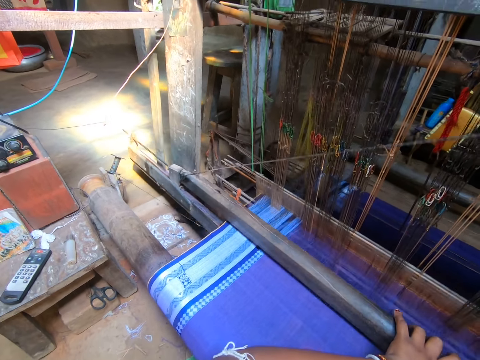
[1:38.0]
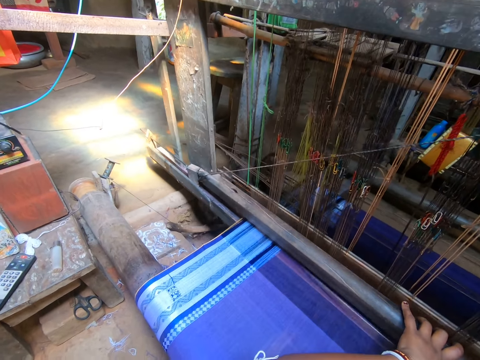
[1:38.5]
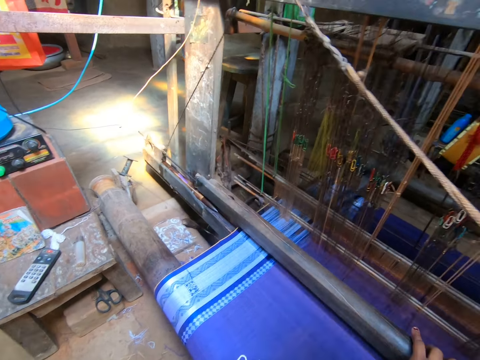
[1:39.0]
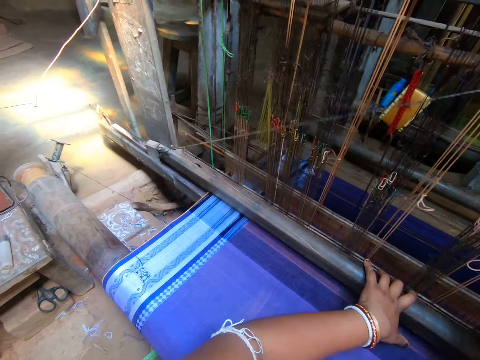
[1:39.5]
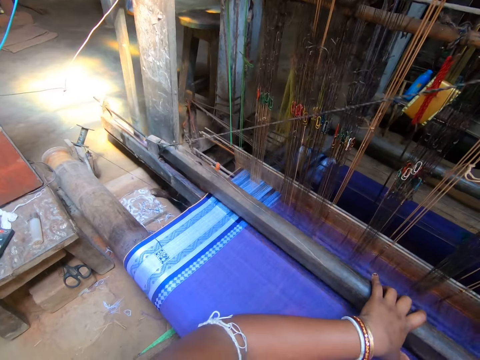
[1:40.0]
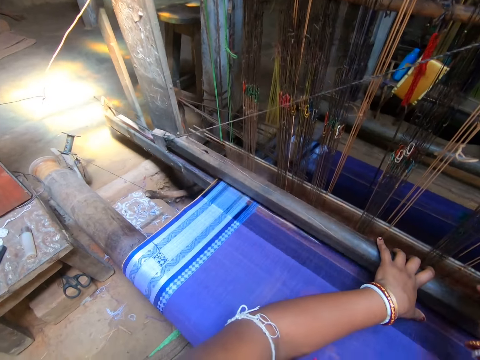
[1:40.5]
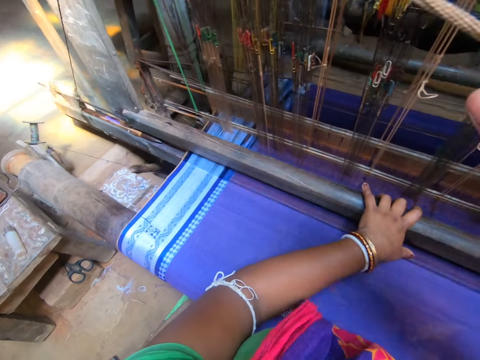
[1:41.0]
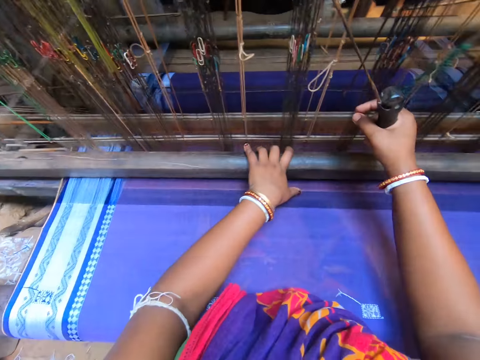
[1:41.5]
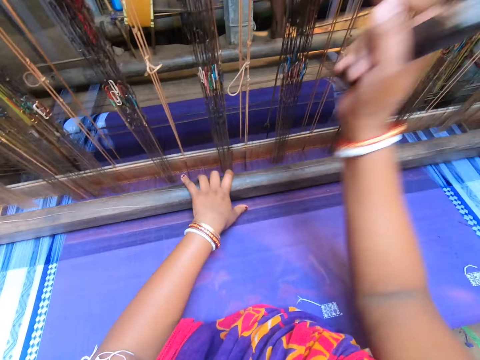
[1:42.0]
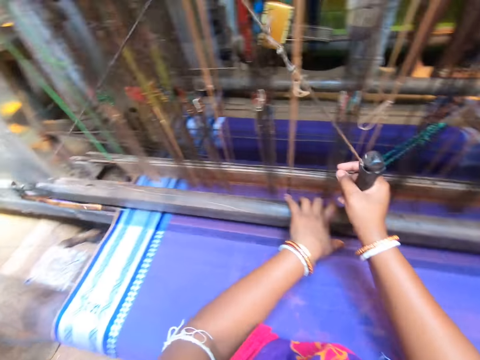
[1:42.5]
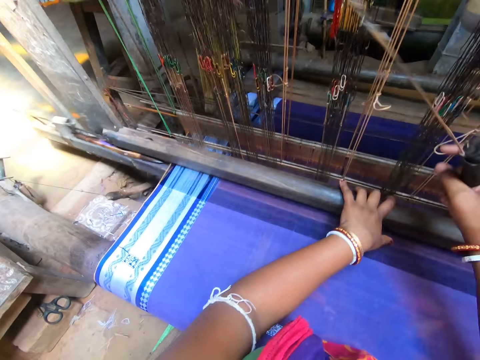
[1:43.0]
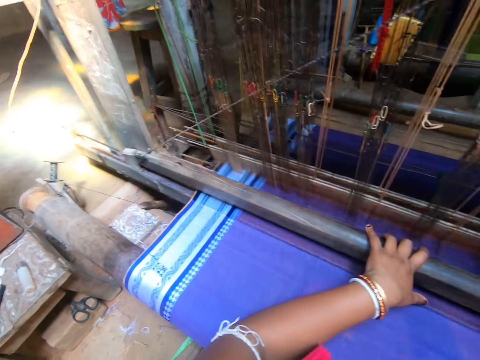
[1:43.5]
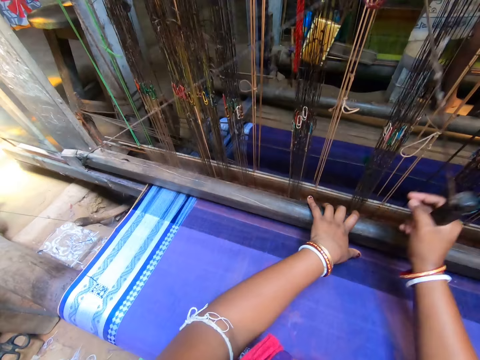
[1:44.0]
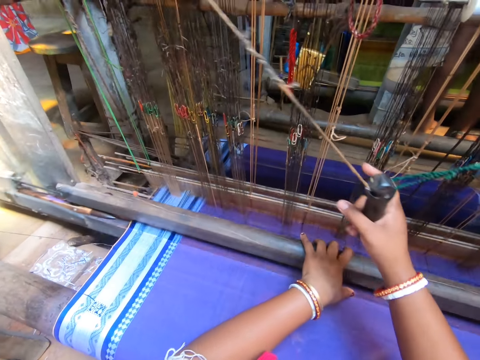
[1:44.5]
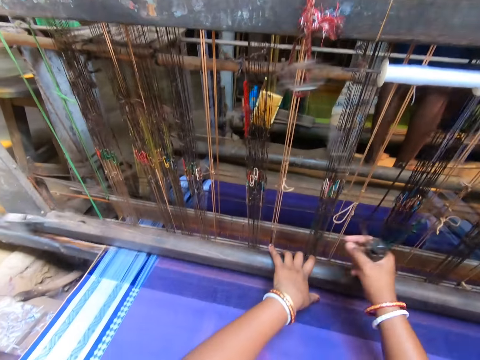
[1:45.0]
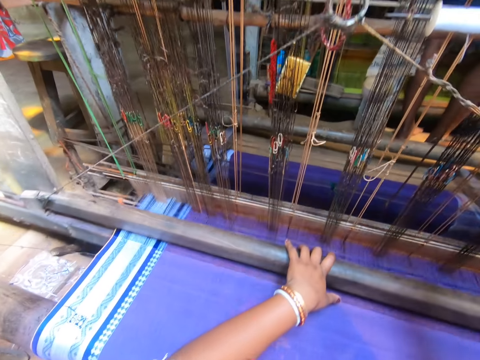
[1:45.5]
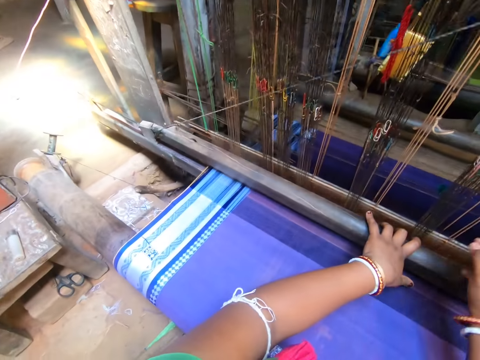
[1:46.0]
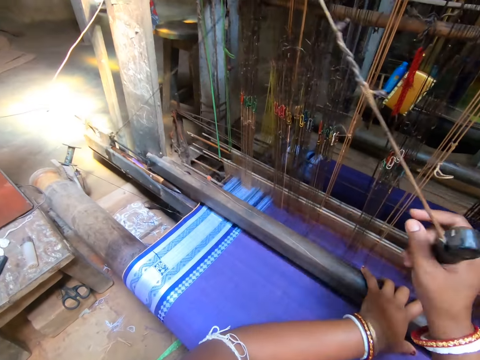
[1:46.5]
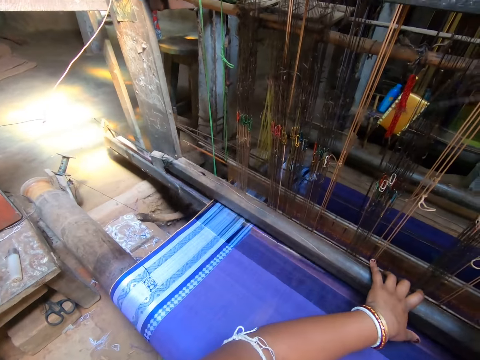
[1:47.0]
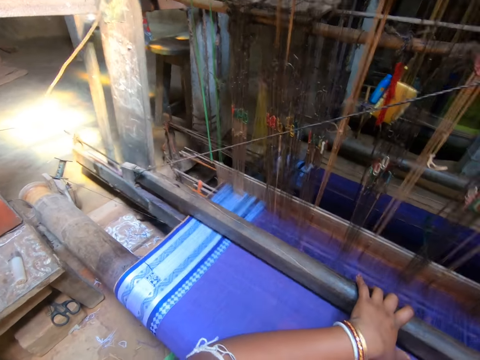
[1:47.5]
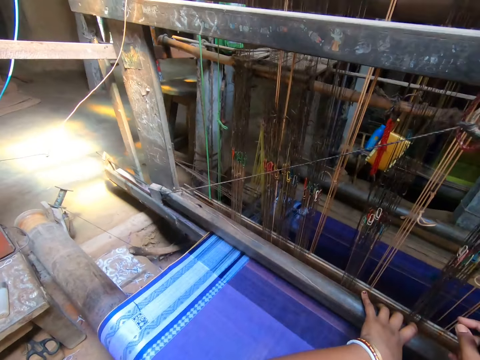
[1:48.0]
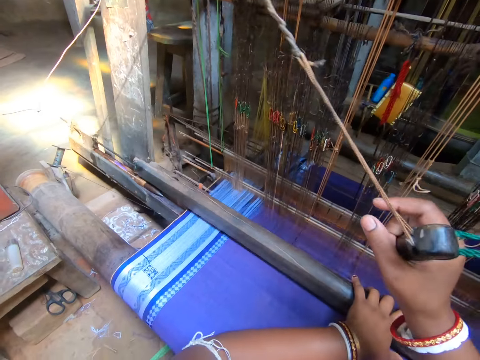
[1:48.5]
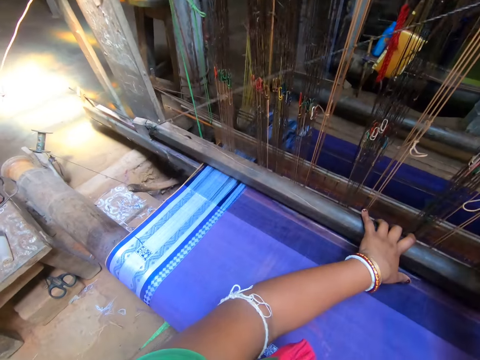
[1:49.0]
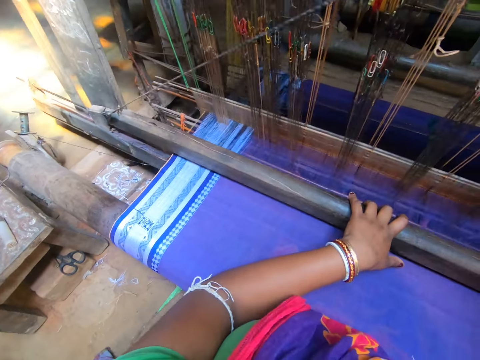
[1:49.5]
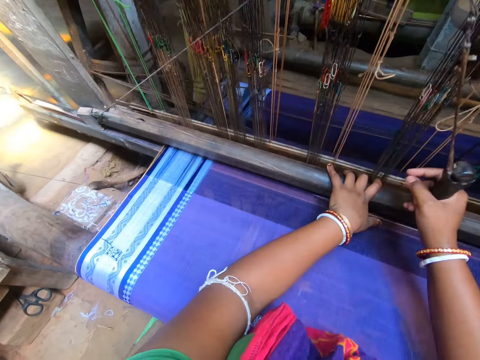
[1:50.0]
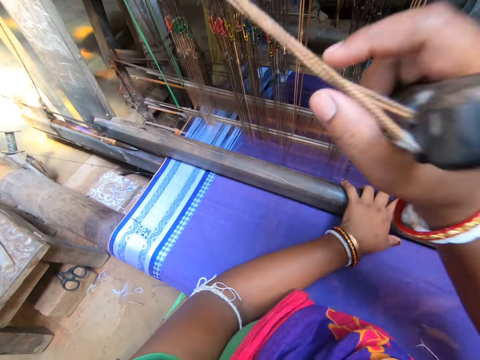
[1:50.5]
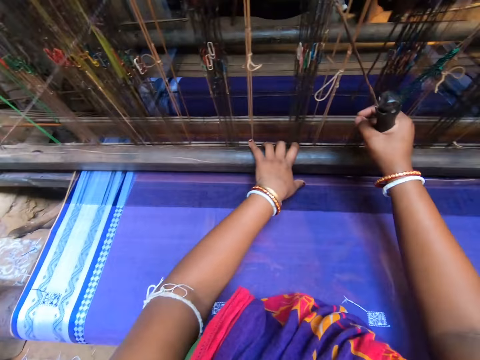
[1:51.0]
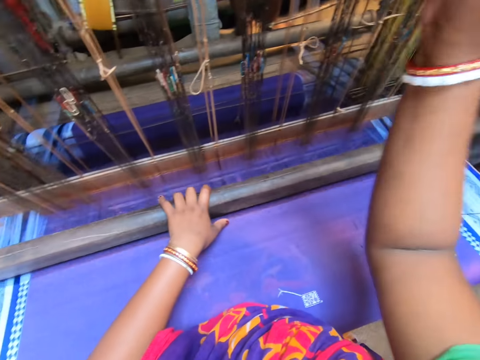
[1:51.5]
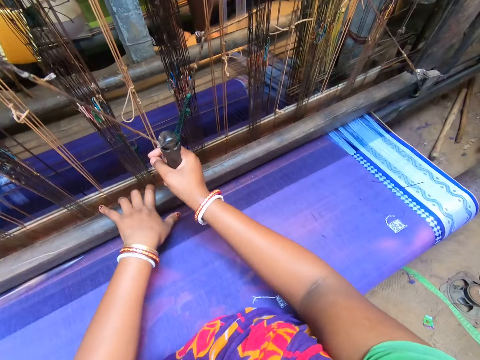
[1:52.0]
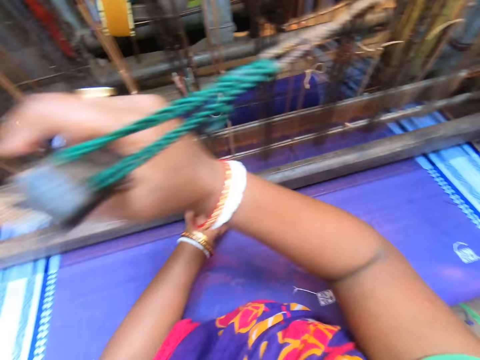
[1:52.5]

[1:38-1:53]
The camera wearer knits a piece of cloth. They adjust a thread on the piece of cloth. They knit the piece of cloth. They adjust the thread on the piece of cloth. They knit the piece of cloth.

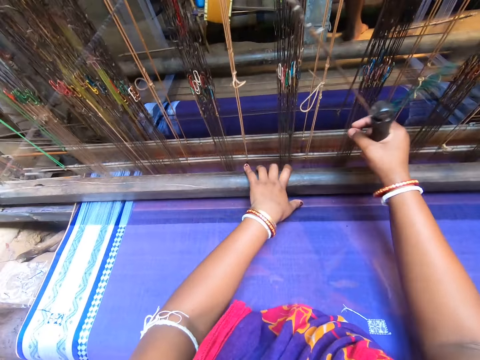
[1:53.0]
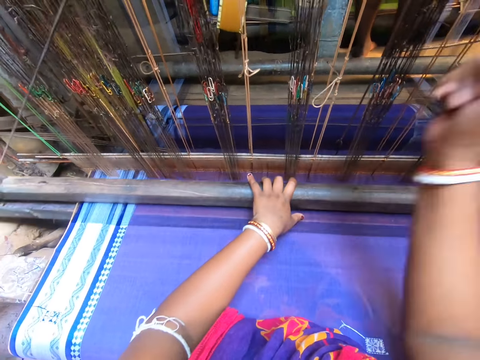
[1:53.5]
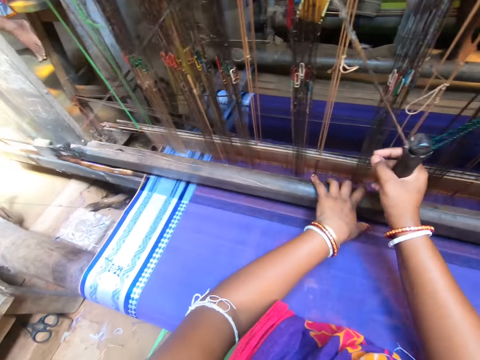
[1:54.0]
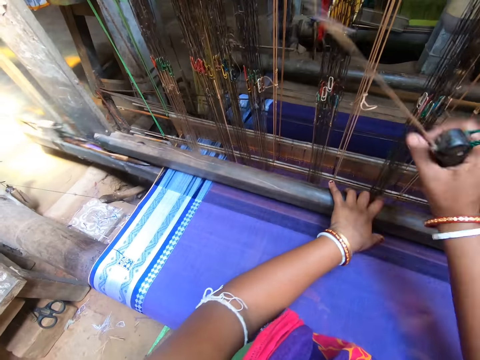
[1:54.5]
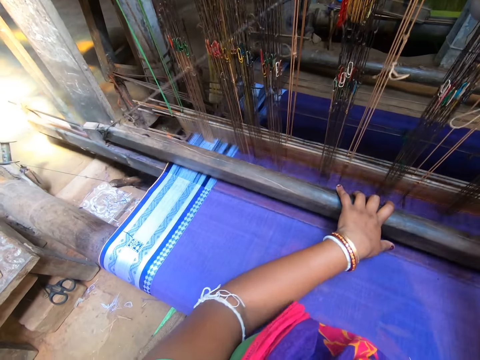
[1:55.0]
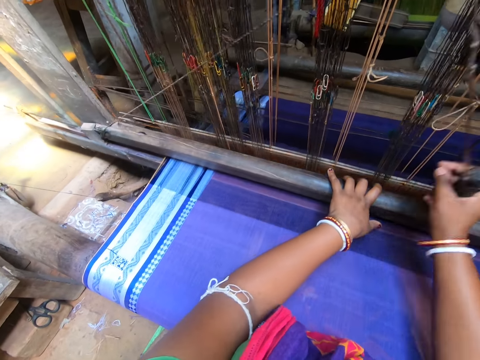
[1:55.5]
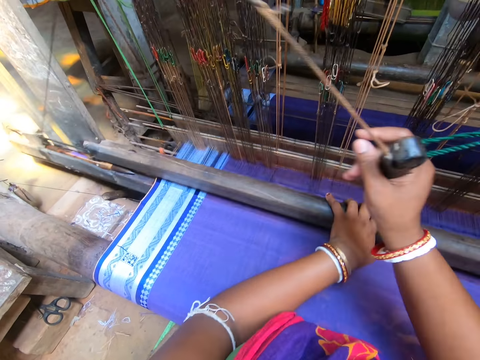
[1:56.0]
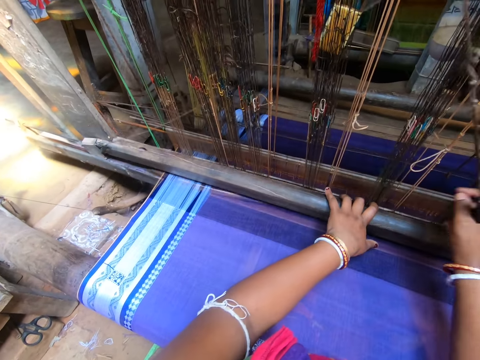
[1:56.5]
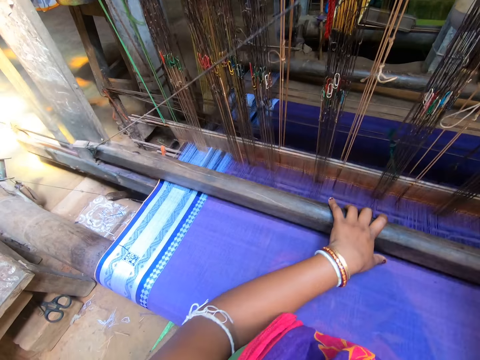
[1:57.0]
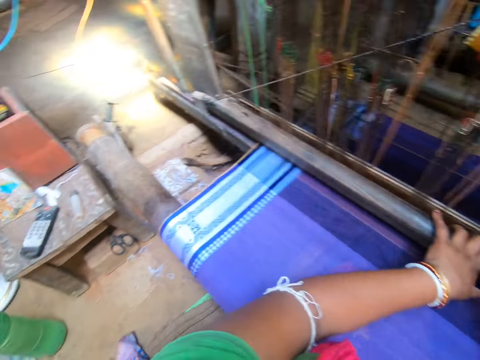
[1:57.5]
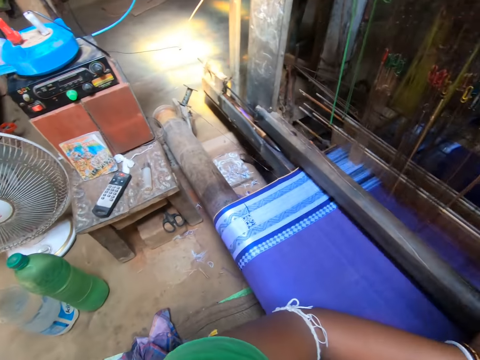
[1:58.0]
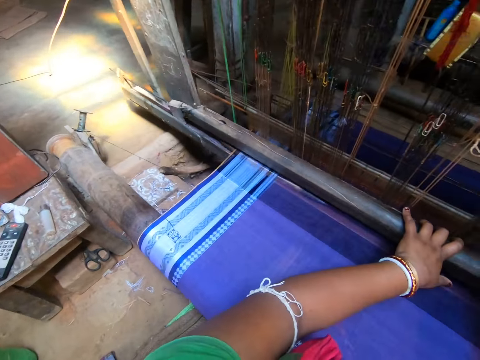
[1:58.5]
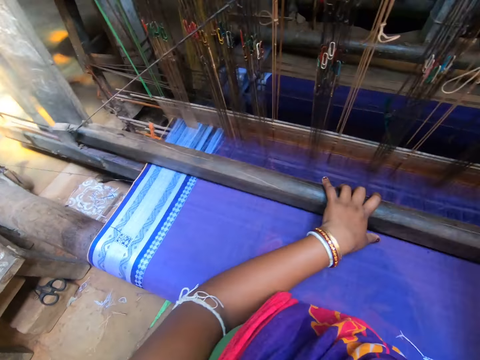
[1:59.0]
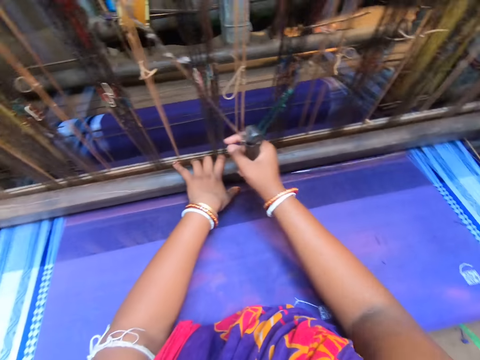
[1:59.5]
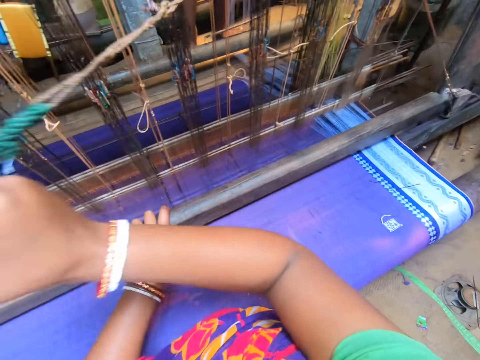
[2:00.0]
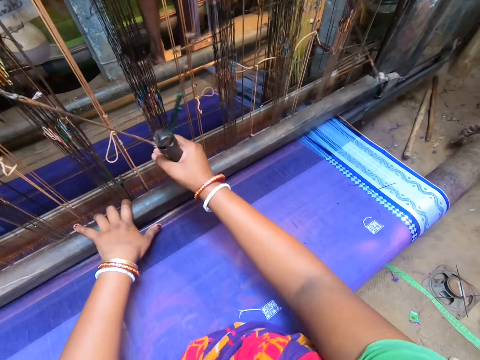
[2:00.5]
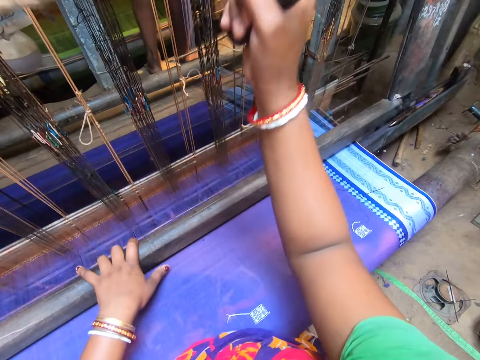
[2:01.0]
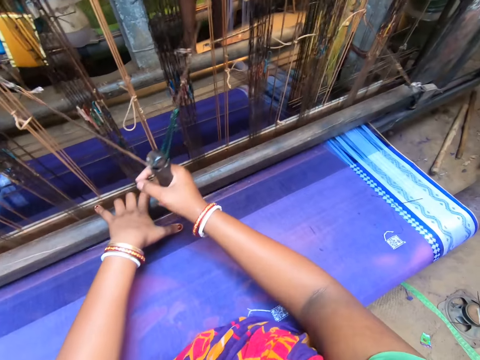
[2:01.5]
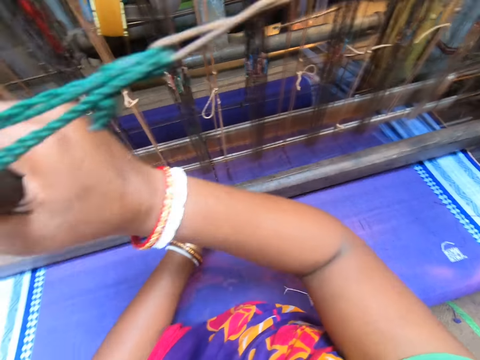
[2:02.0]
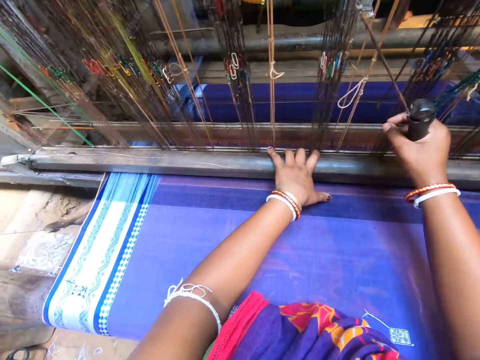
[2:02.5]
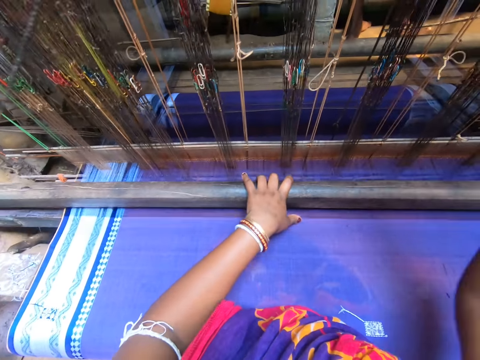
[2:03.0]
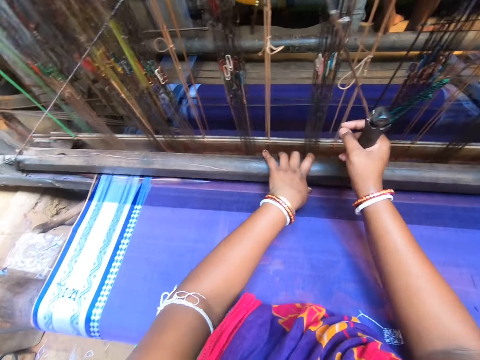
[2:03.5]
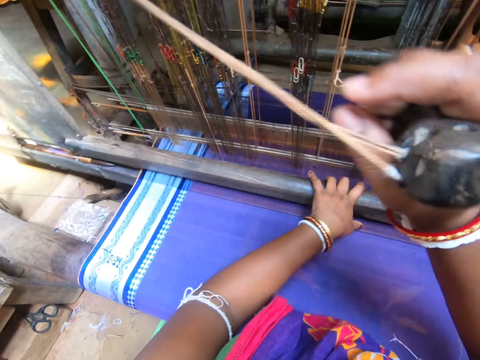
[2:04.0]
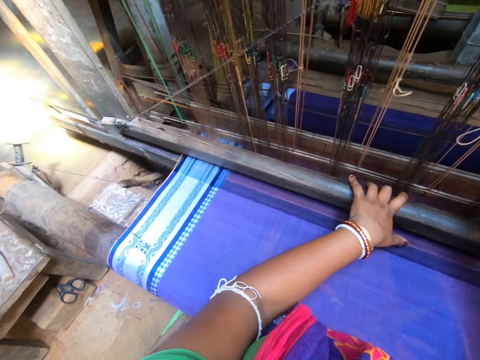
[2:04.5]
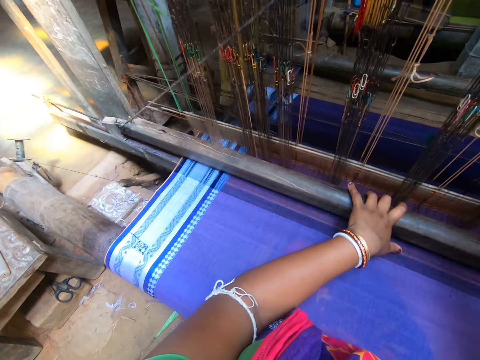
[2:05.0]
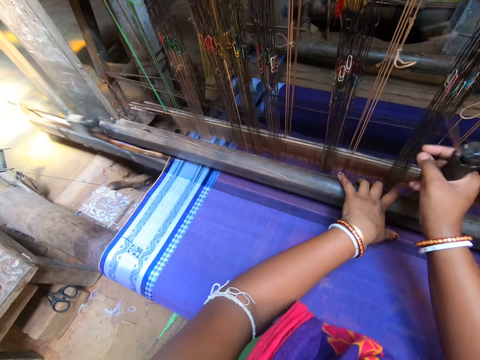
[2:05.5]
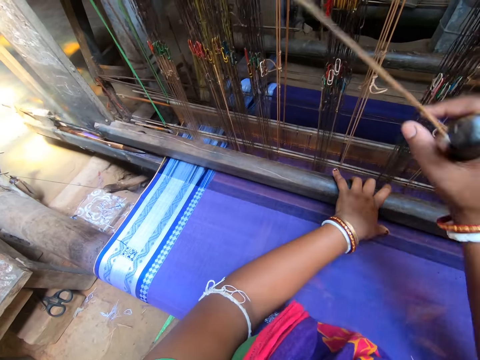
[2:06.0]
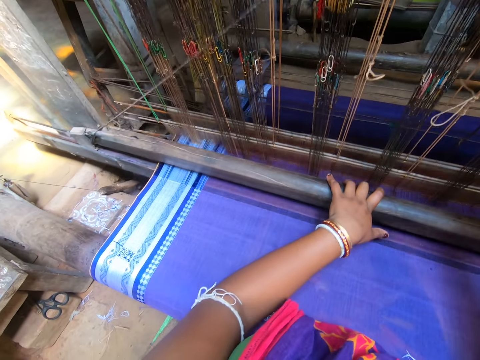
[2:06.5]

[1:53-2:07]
The camera wearer adjusts a thread on a piece of cloth. They knit the piece of cloth. They adjust the thread on the piece of cloth. They knit the piece of cloth. They adjust the thread on the piece of cloth.
